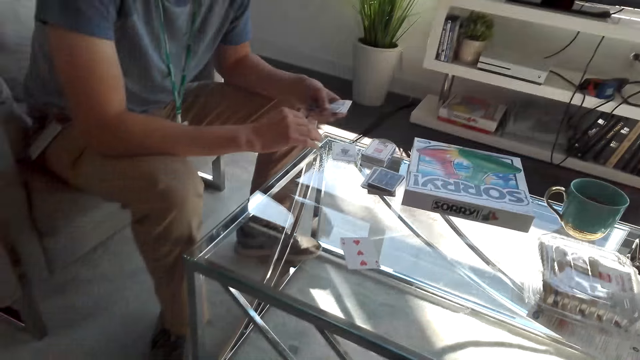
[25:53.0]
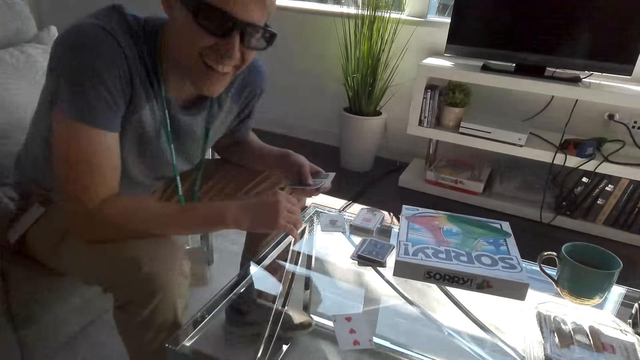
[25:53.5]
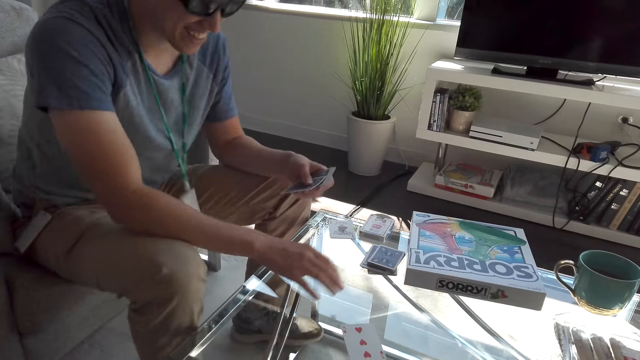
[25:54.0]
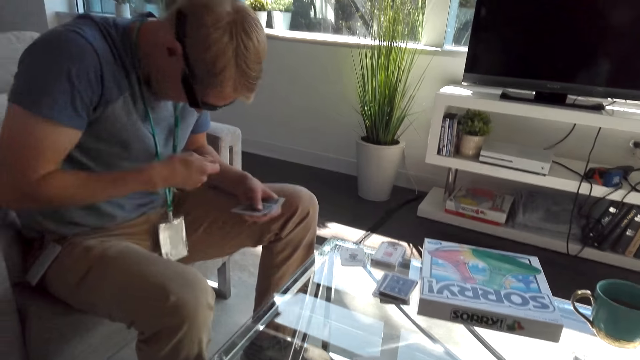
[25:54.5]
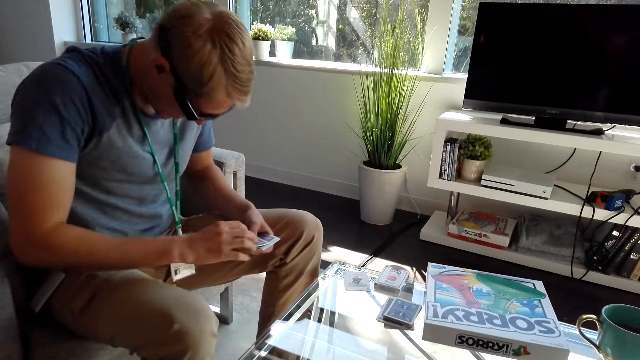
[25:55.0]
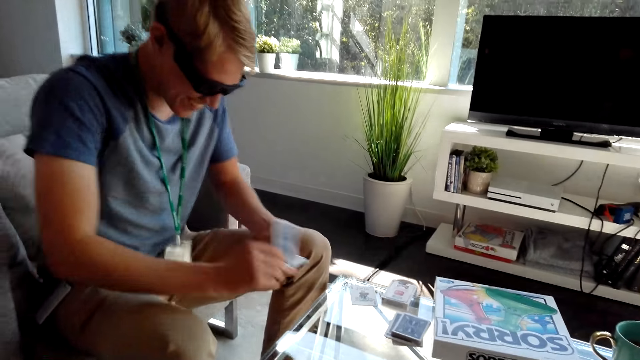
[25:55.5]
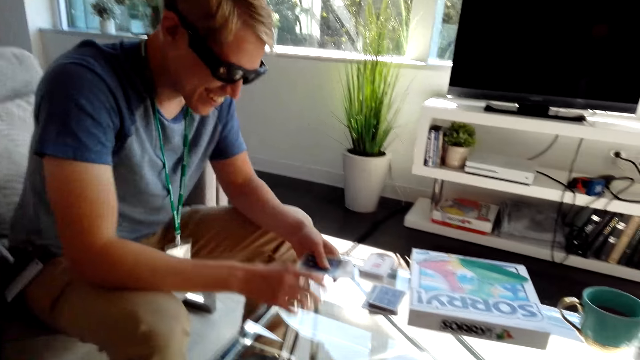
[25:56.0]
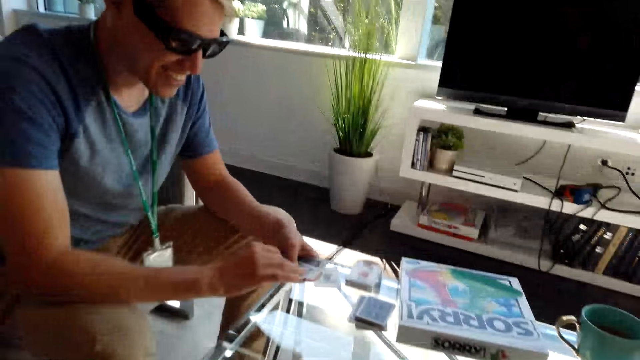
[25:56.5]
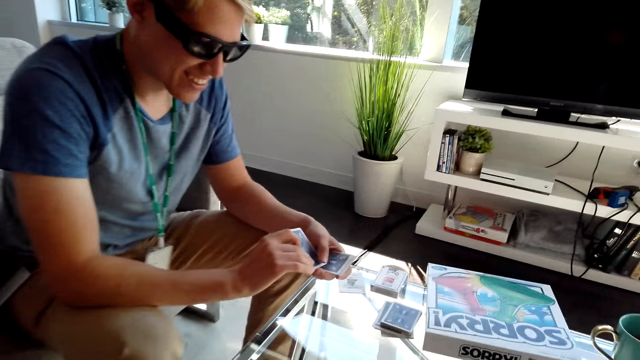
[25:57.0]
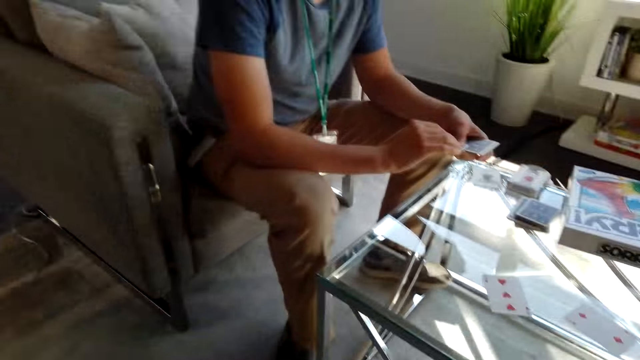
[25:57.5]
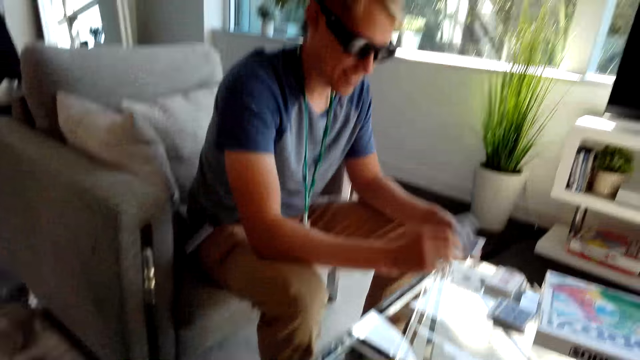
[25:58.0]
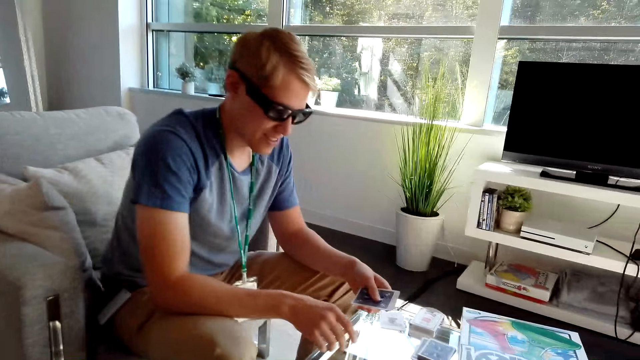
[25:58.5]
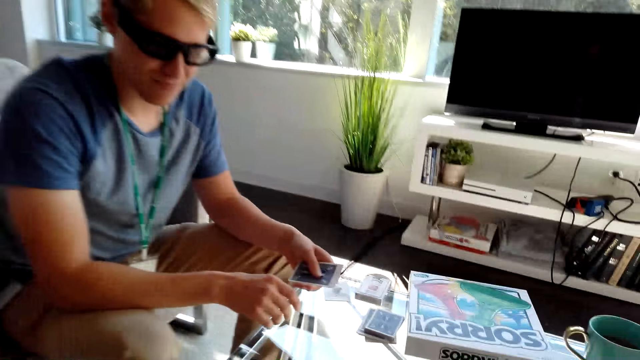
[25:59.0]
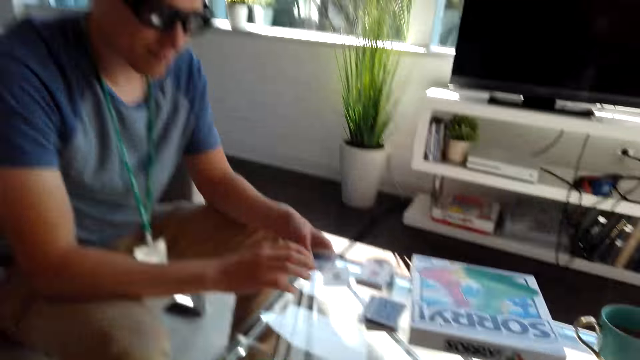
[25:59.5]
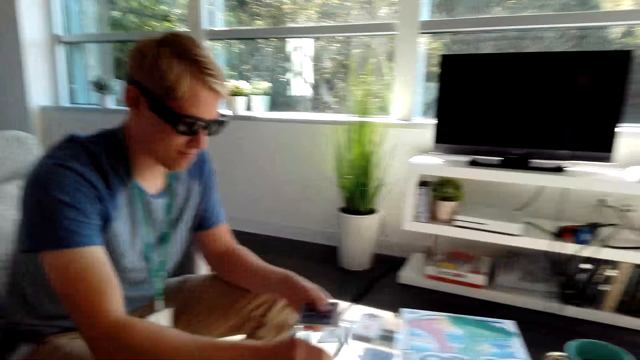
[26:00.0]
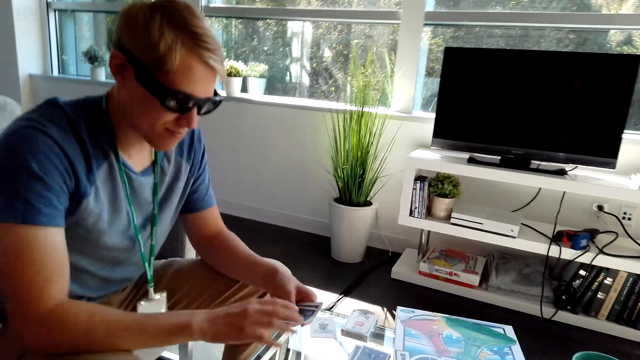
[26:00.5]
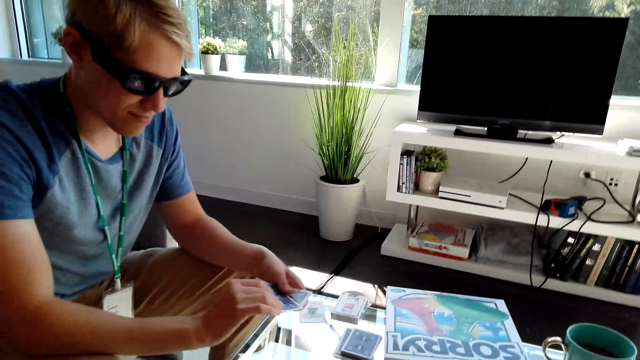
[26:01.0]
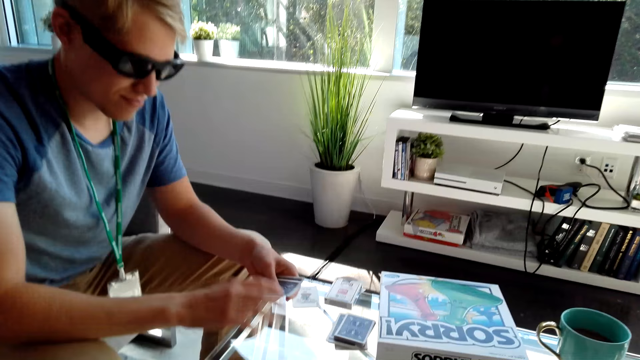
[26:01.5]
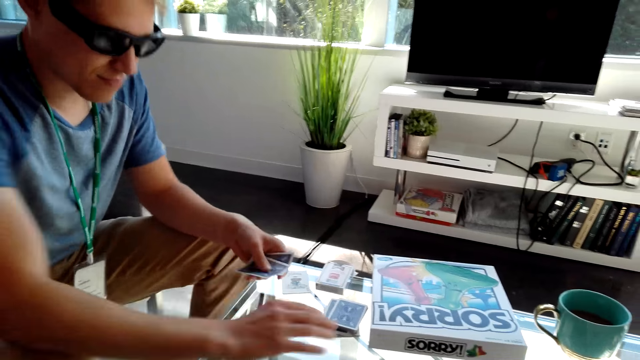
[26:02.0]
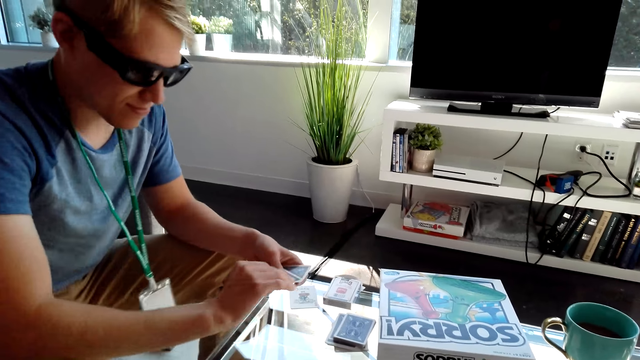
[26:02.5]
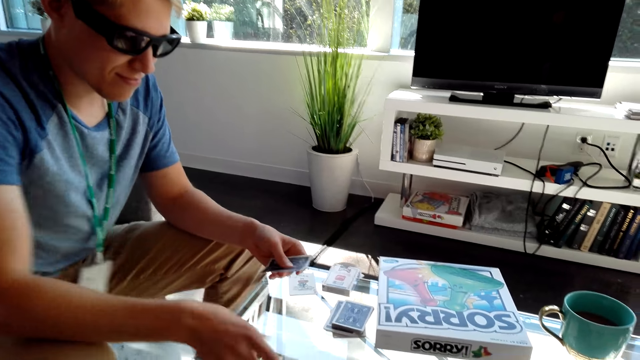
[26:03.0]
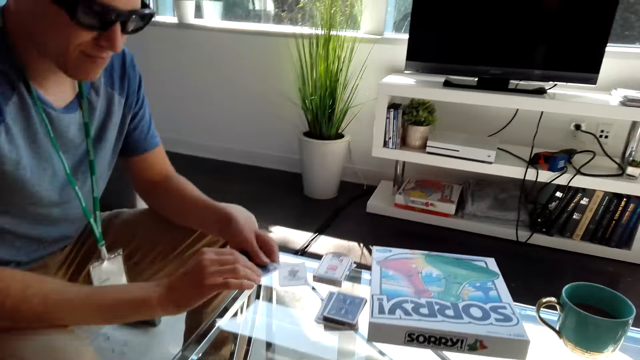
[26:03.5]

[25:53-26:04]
A man does a hand movement and shares cards on the table. The camera wearer converses with the man. The man shares cards on the table. The camera wearer plays cards with the man.

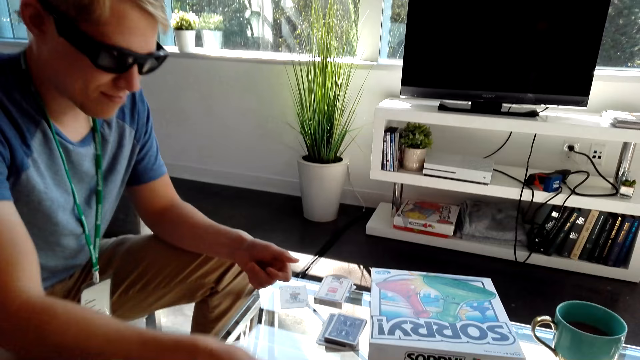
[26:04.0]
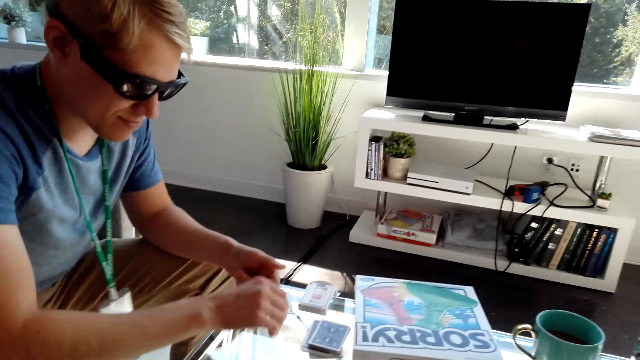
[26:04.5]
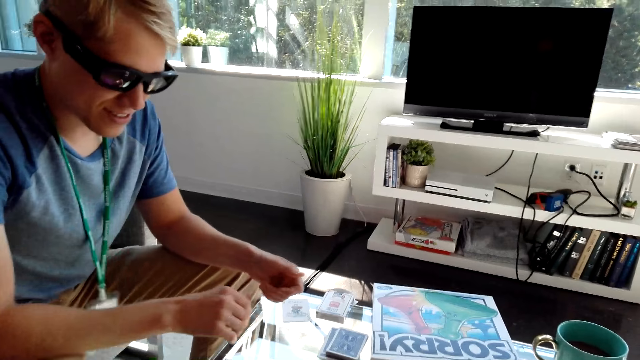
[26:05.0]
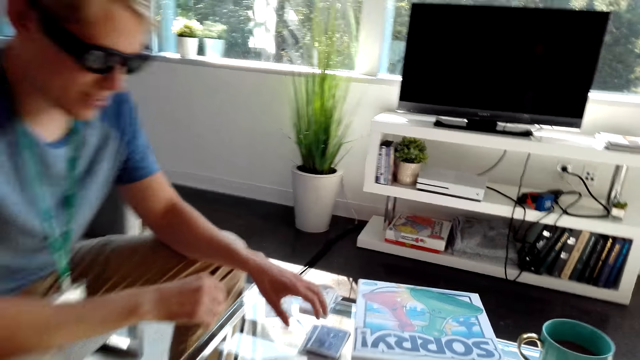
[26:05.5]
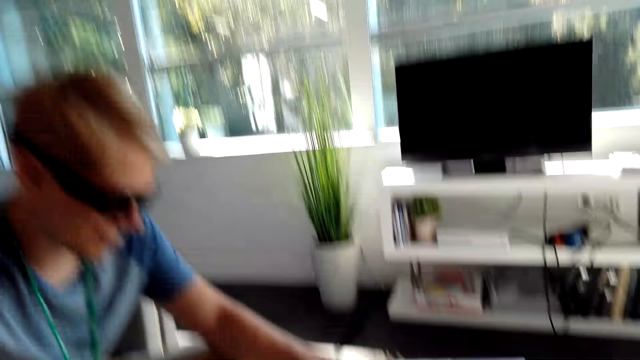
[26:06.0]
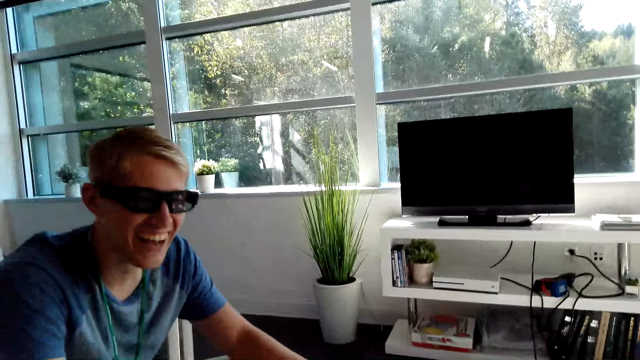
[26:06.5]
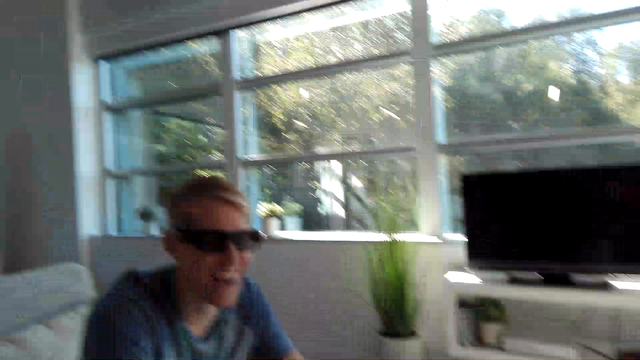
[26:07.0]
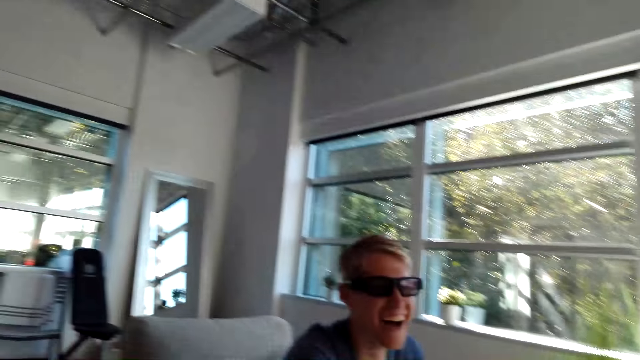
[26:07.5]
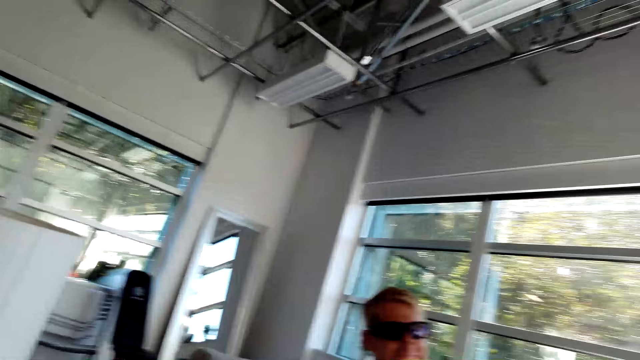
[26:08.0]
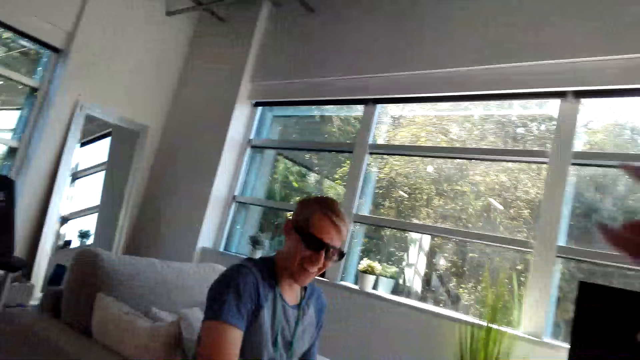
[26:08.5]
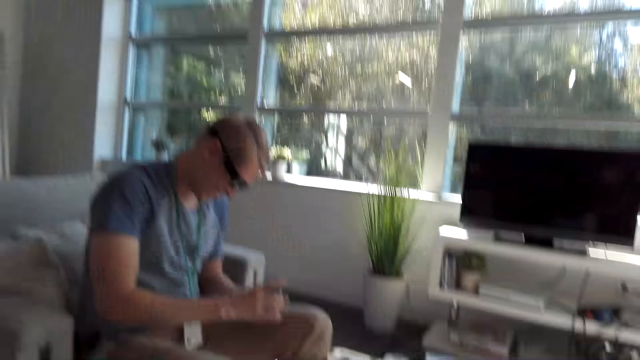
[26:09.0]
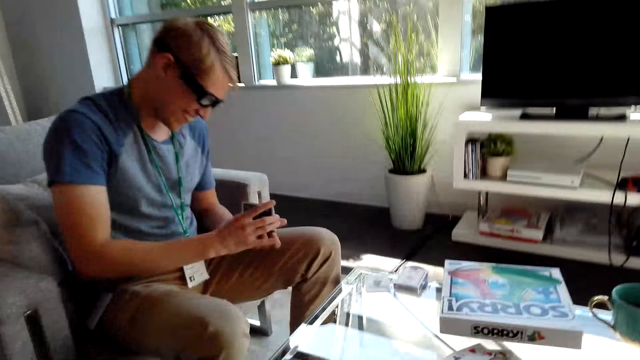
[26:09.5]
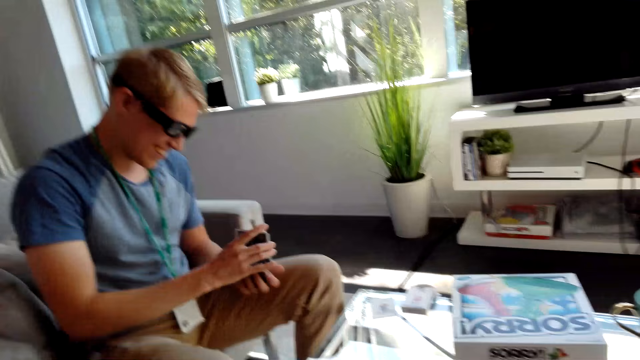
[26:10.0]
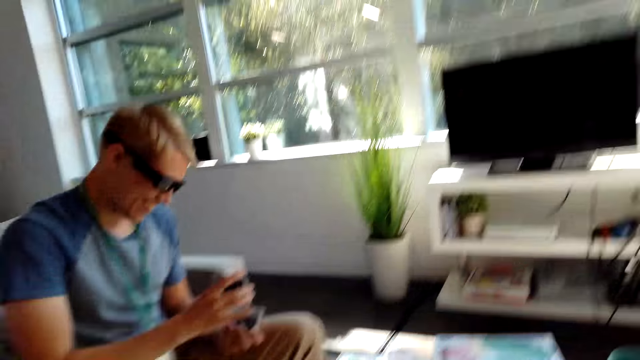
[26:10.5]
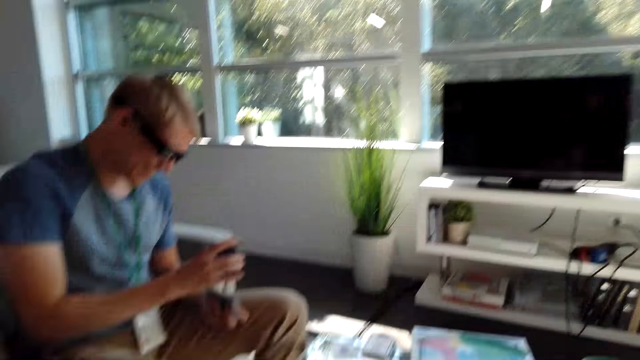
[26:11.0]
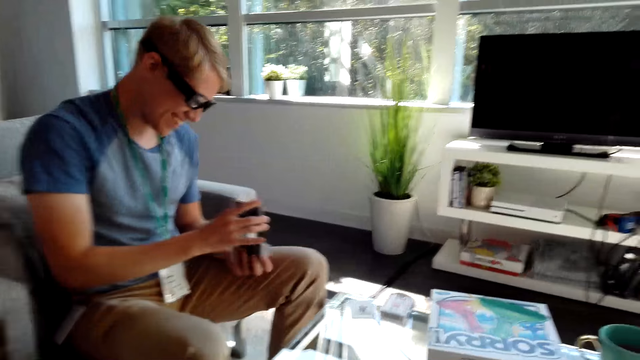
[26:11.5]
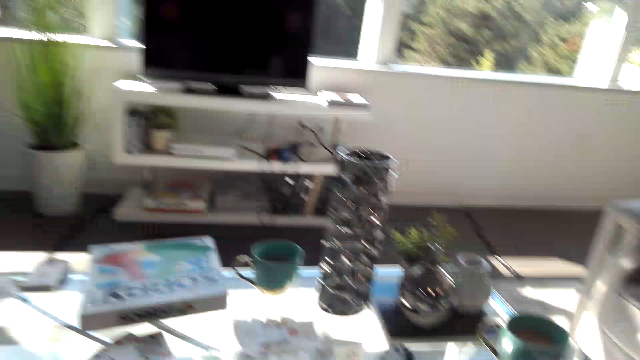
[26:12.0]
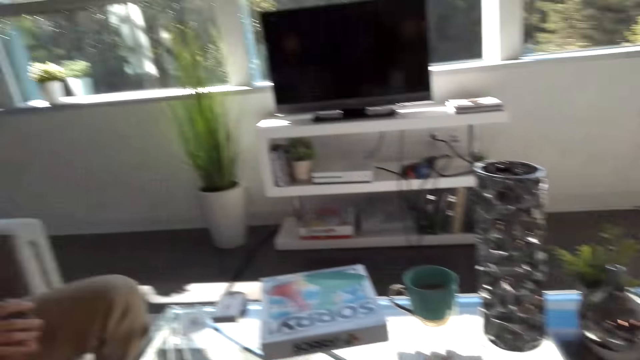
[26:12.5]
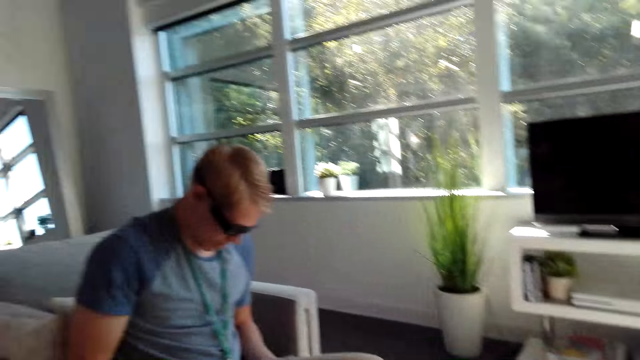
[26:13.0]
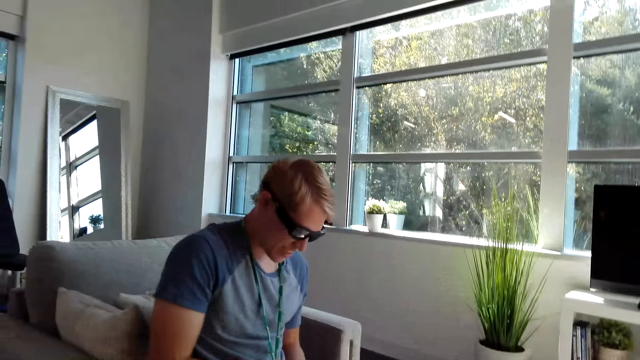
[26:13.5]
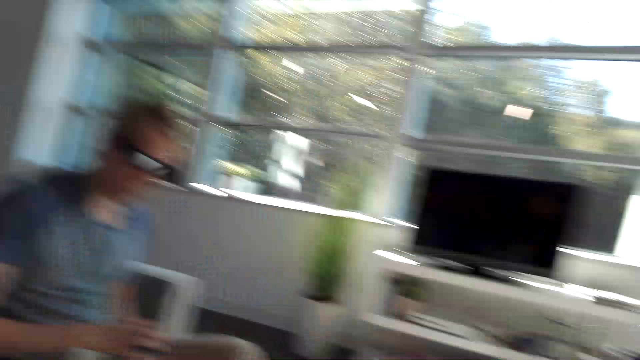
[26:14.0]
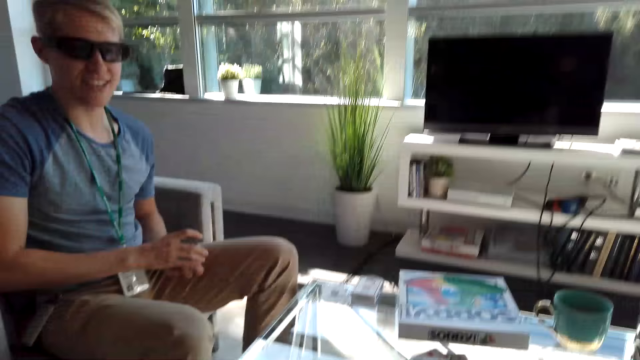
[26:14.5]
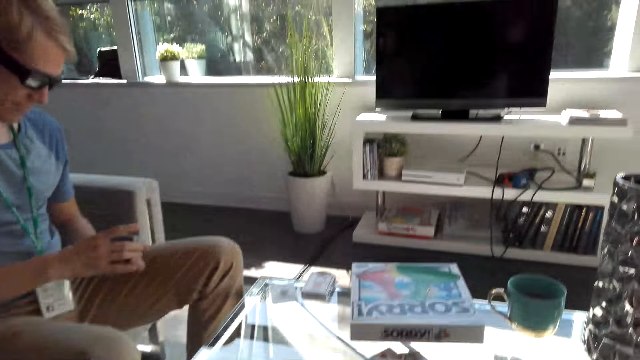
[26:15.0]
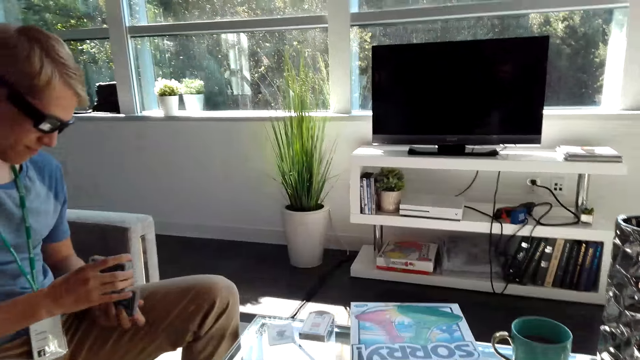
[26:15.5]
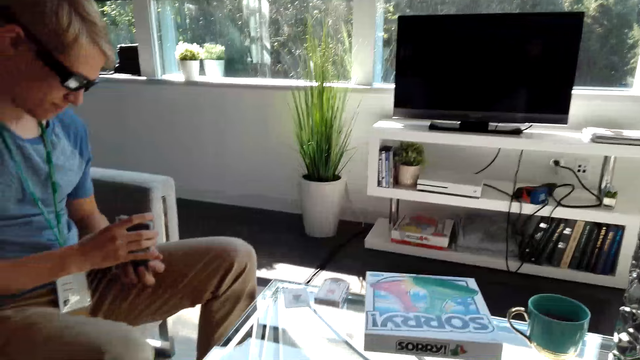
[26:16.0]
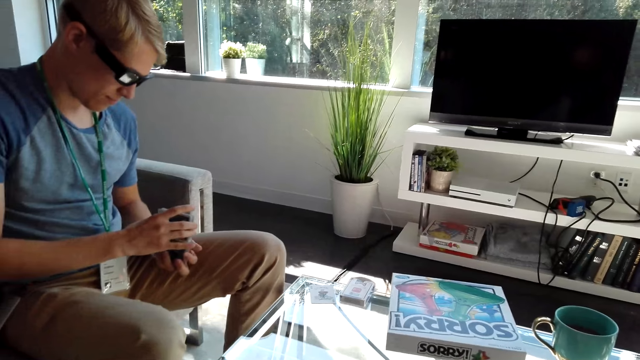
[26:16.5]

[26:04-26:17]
A man shuffles the cards and picks cards from the table. The camera wearer does a hand movement. The man shuffles the cards. The camera wearer converses with the man. The man shuffles the cards.
